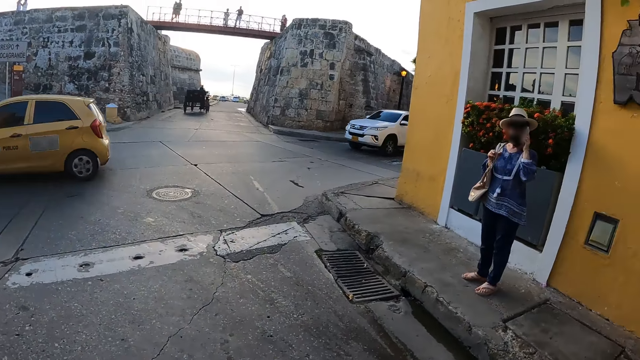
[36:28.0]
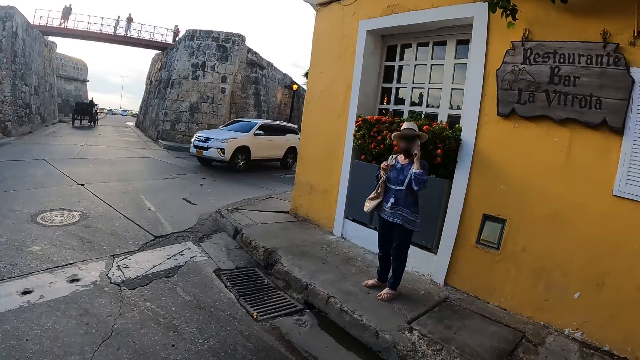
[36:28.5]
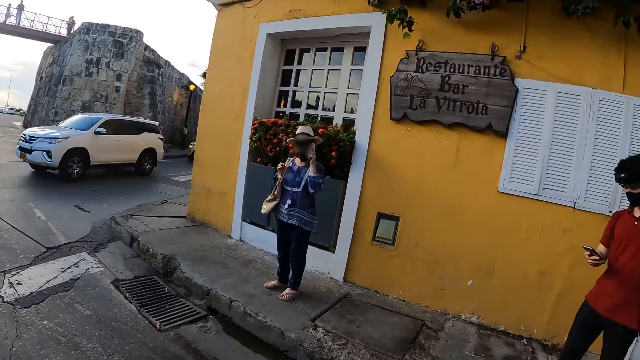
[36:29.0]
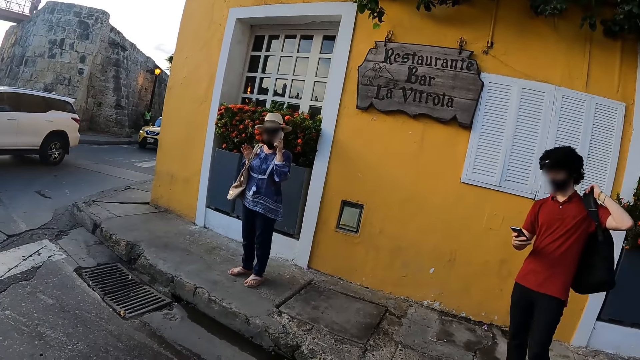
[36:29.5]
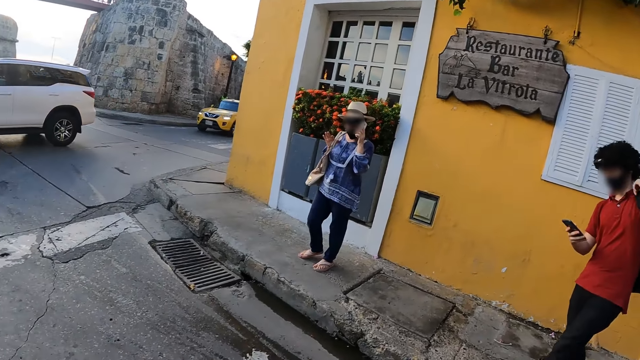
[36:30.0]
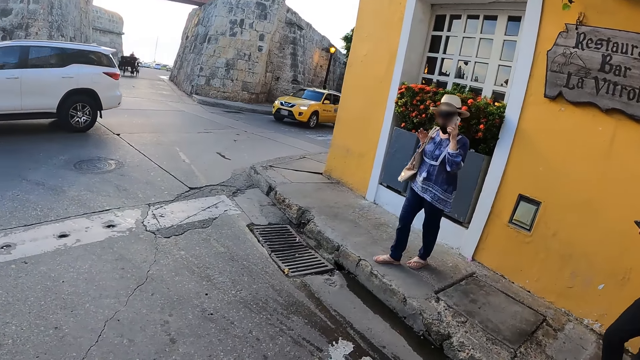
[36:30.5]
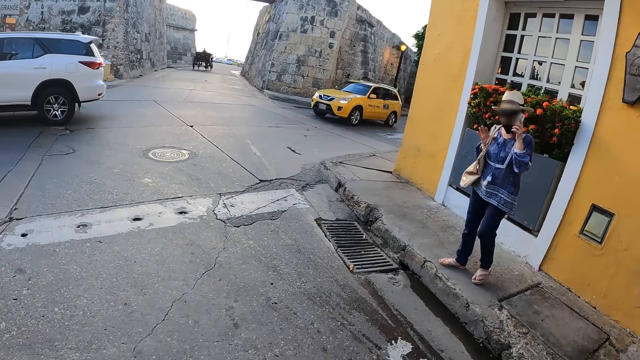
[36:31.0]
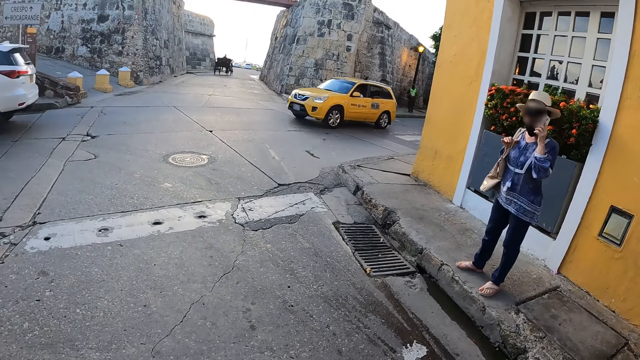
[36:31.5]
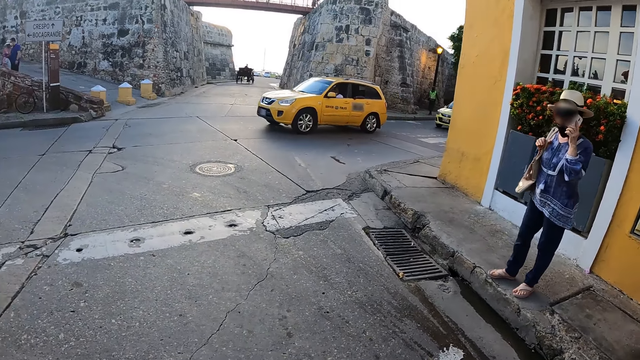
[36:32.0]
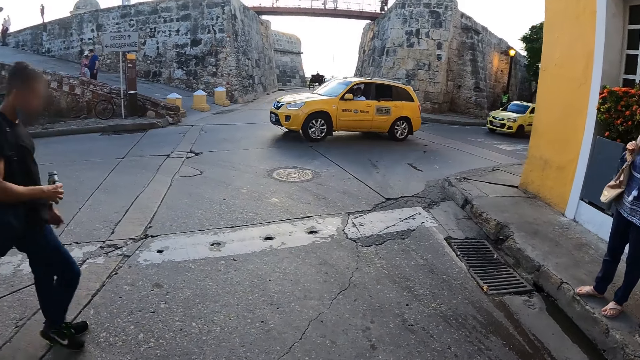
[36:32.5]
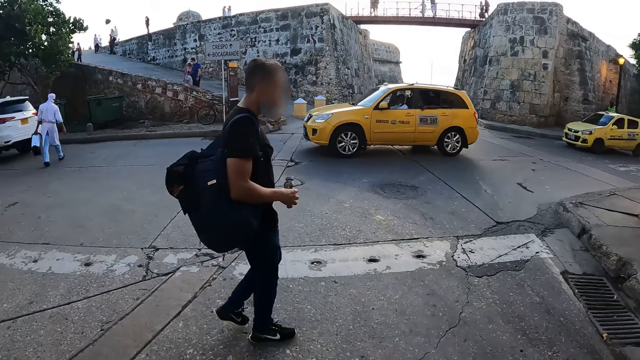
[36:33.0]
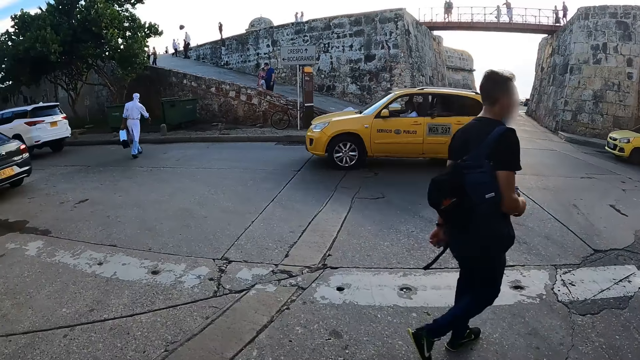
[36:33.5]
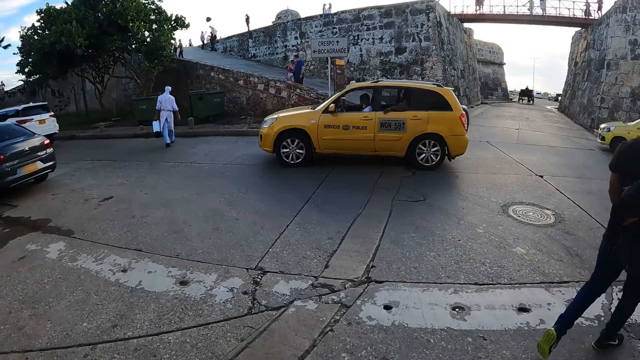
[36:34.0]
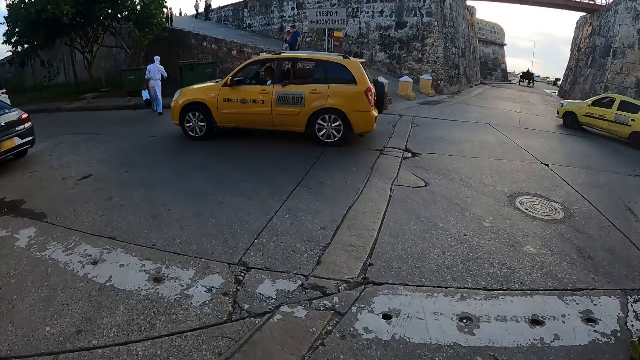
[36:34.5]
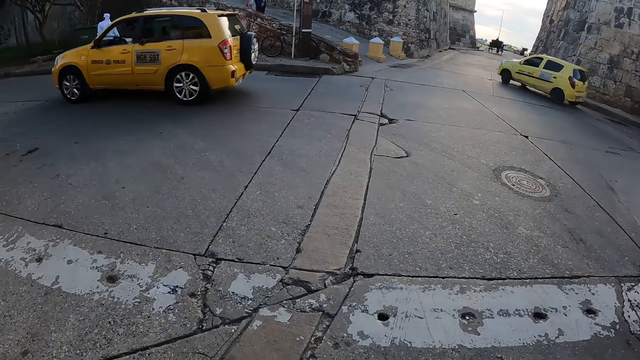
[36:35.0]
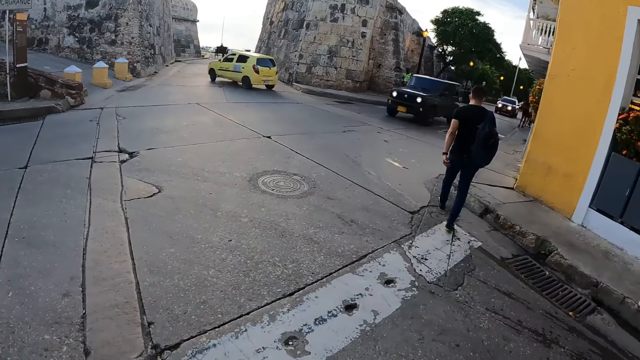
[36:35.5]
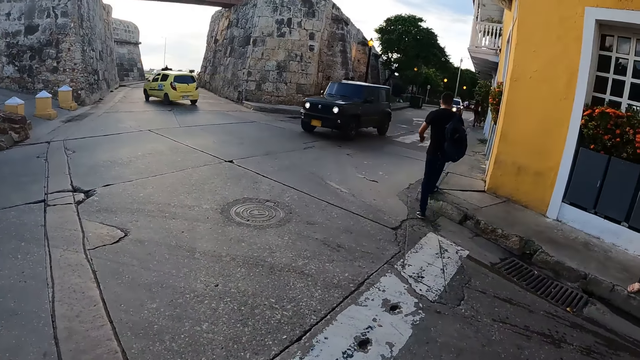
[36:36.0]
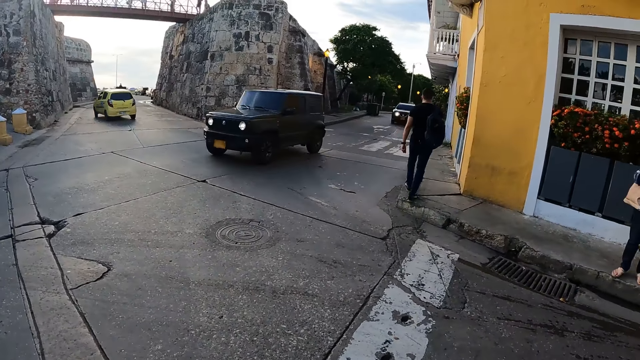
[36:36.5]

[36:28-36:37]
A man operates a phone with his right hand and adjusts the bag with his left hand.

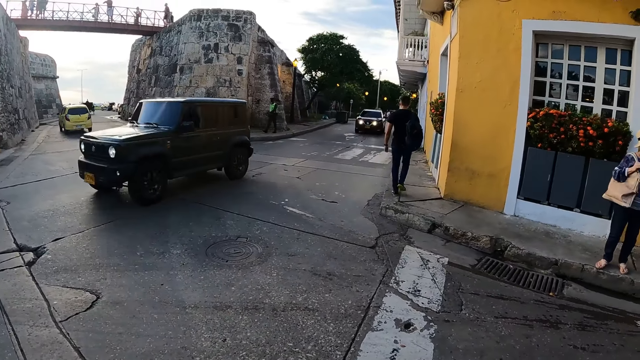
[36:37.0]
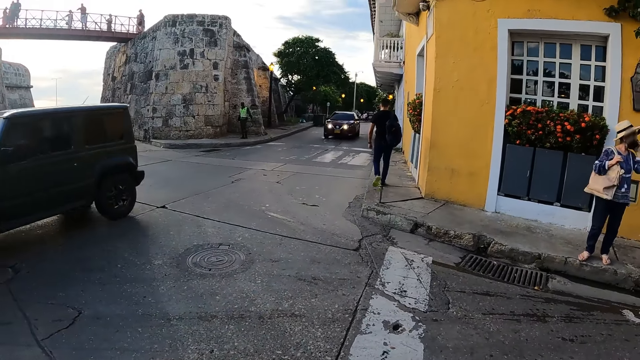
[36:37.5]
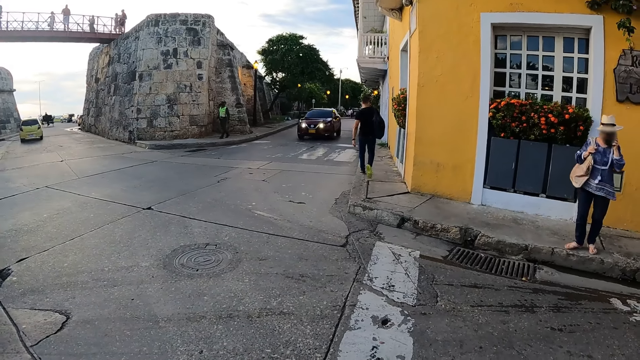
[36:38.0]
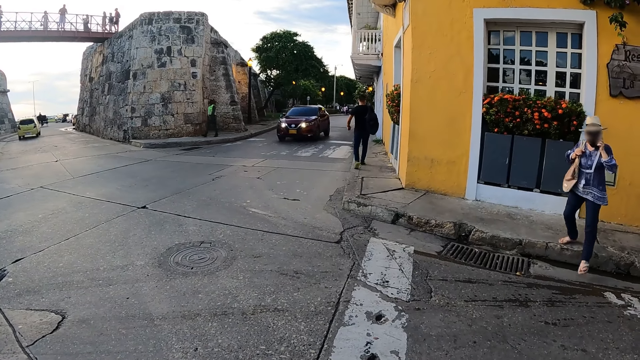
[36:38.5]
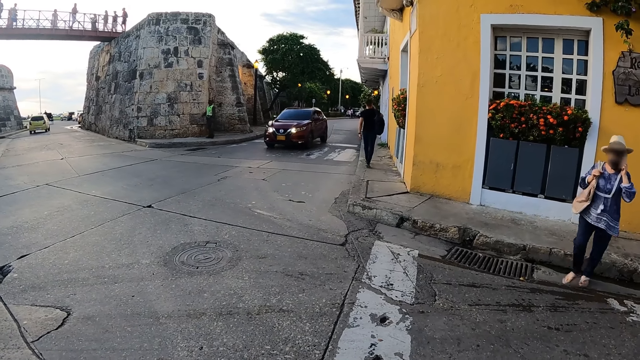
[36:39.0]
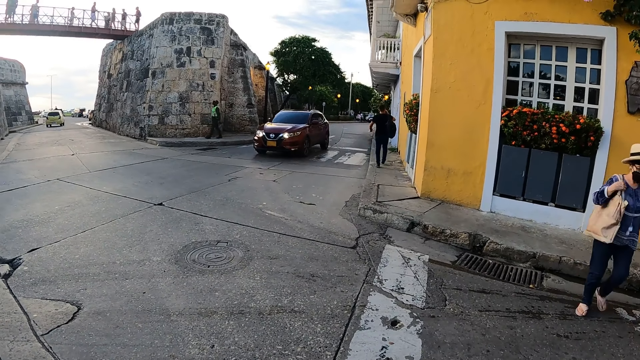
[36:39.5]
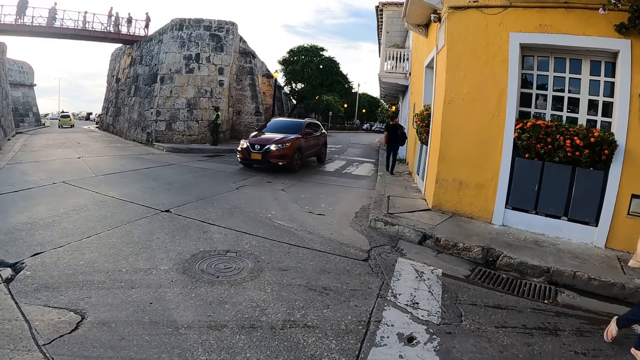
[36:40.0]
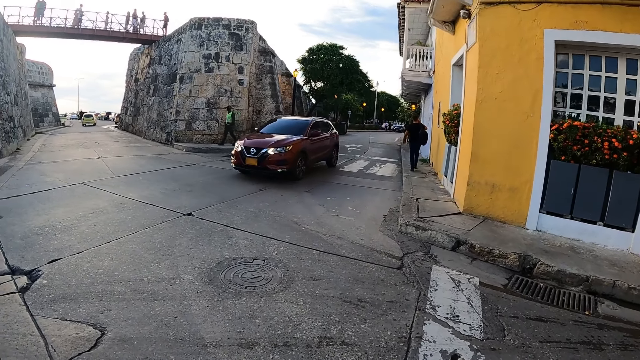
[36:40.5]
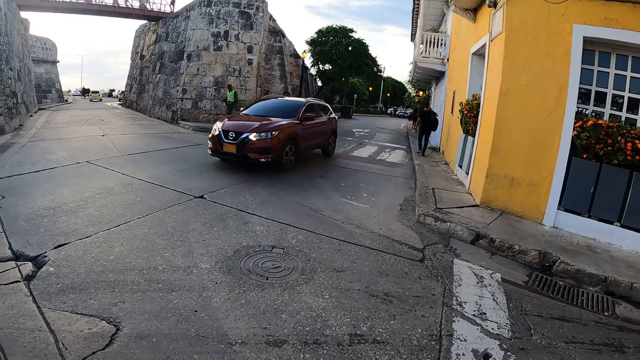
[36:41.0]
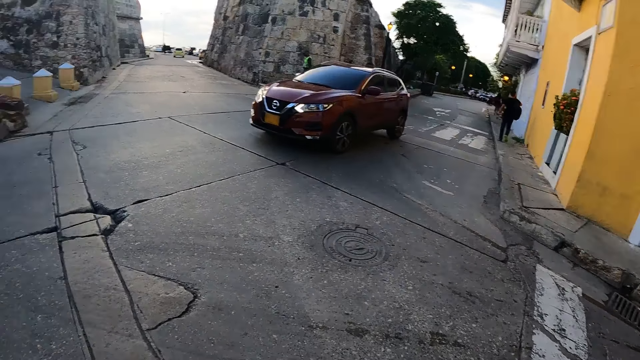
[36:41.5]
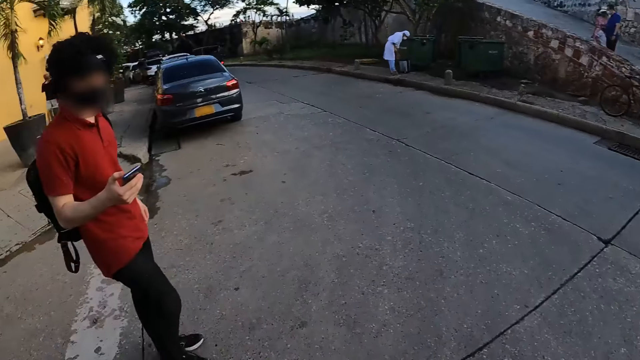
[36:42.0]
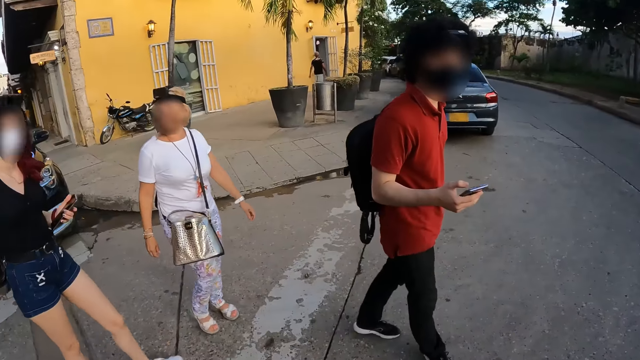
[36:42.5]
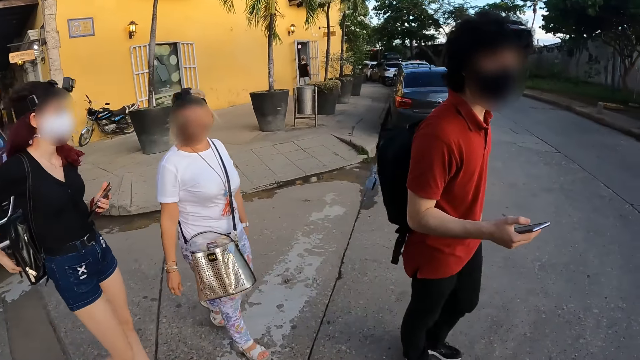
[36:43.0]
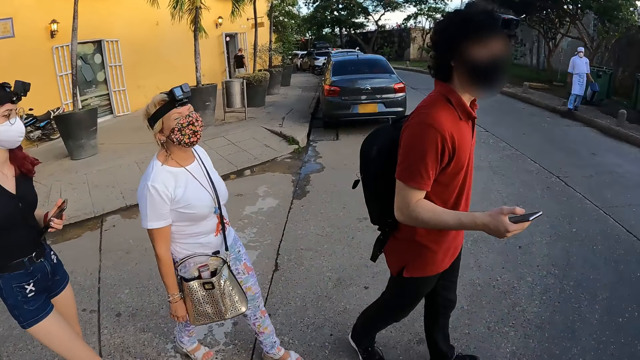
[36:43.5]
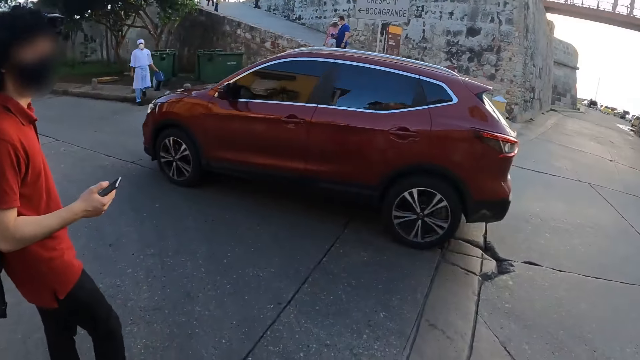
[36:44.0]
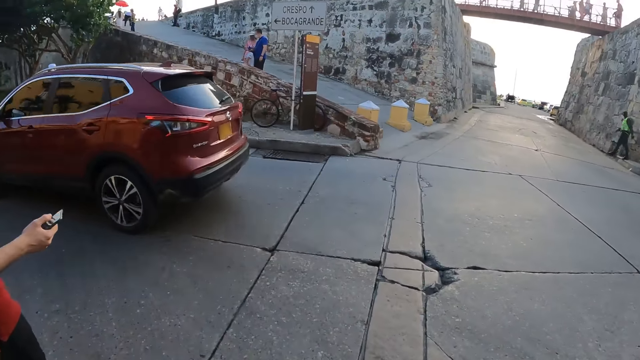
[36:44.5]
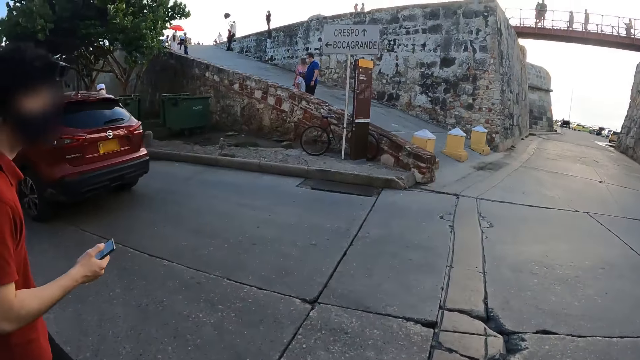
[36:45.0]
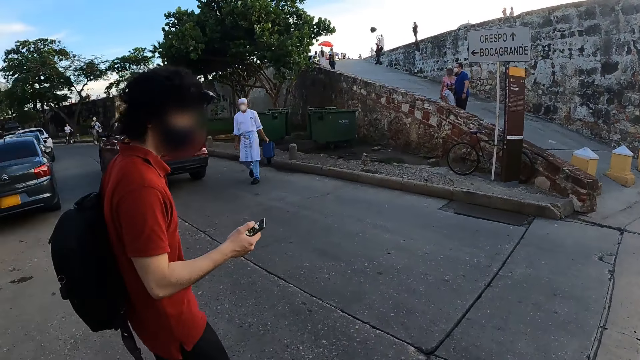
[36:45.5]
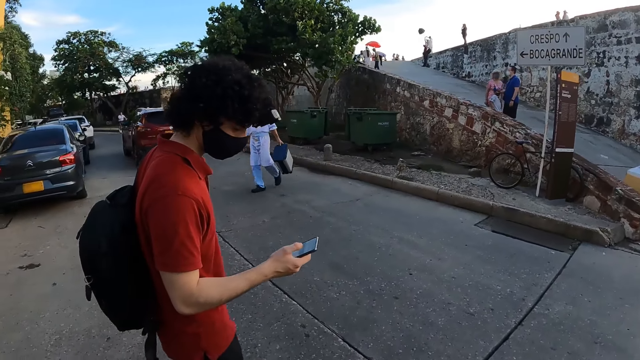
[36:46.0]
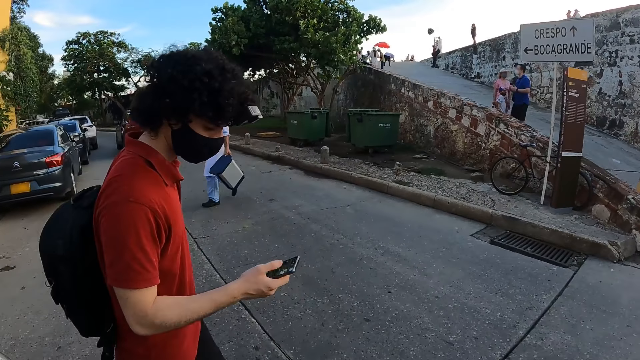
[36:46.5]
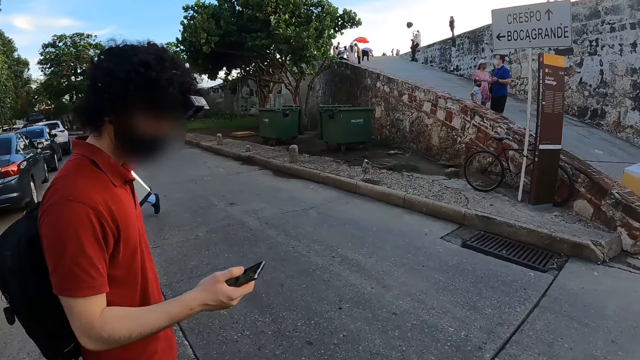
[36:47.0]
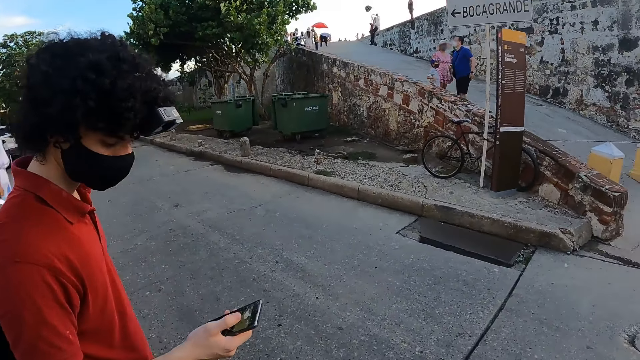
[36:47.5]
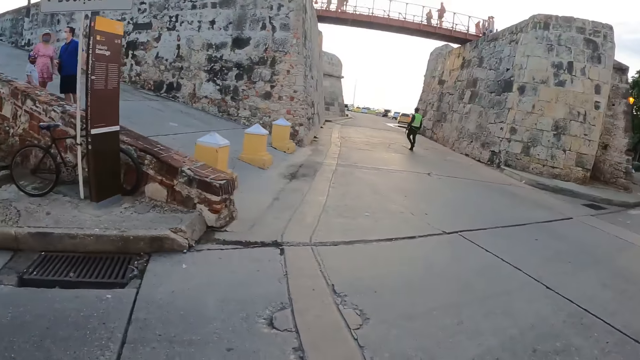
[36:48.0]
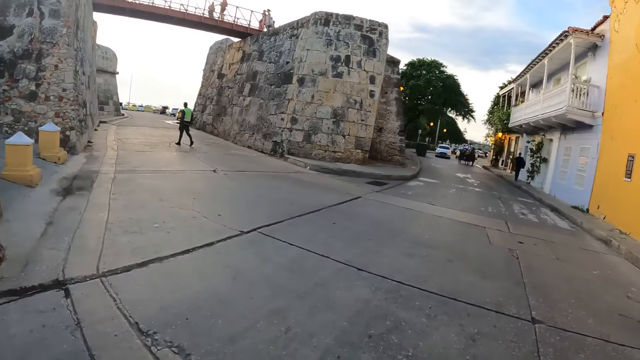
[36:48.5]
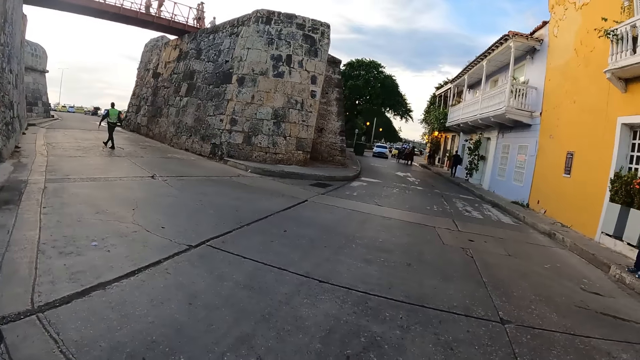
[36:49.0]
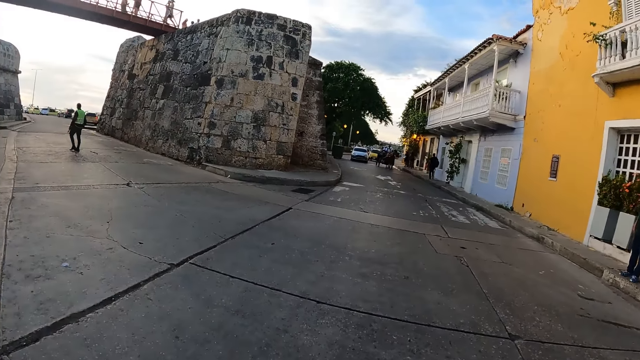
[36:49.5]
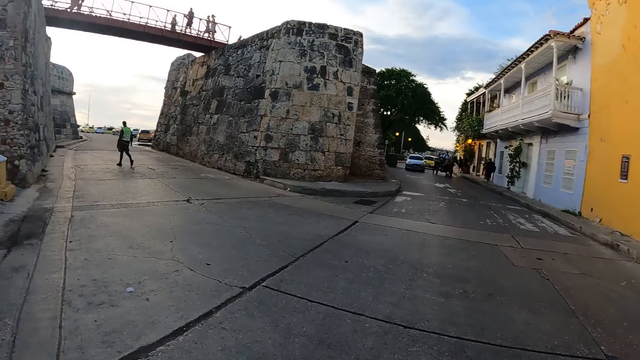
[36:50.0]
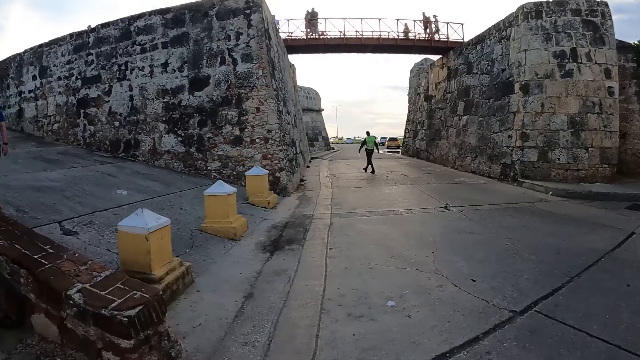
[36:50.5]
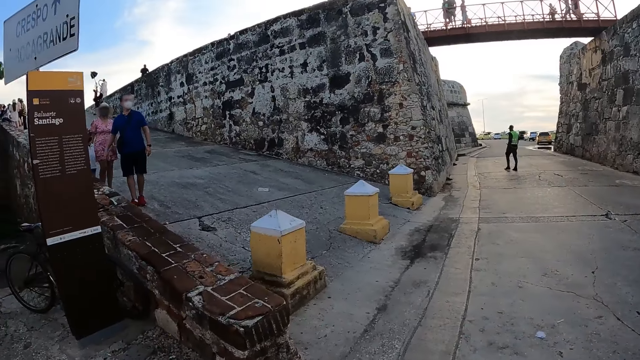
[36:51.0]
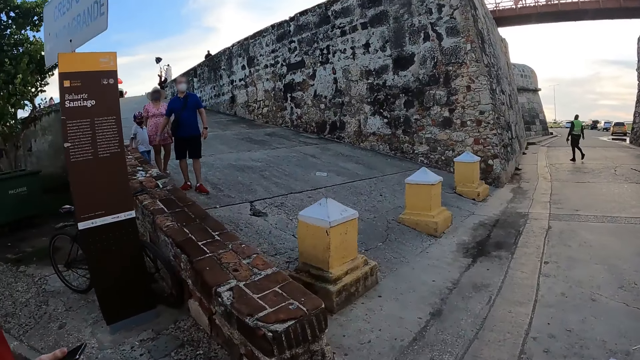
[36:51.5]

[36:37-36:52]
A woman walks down the walkway. A man, another woman, a third woman and the camera wearer walk across the road. The camera wearer walks around the street.
